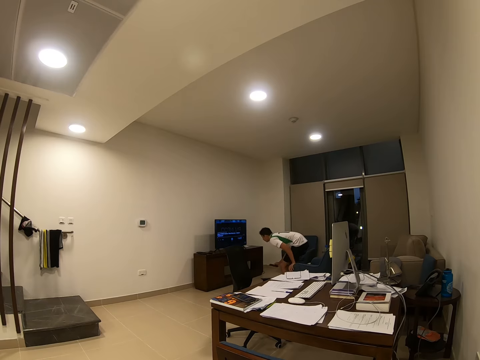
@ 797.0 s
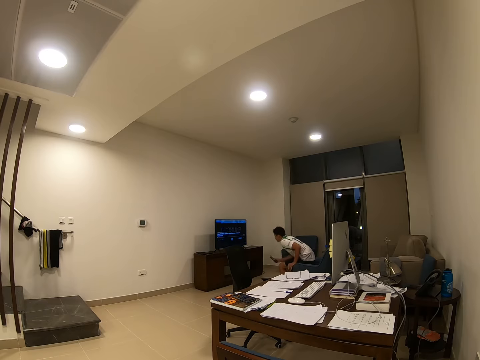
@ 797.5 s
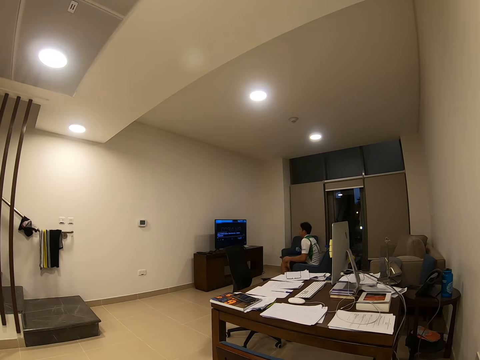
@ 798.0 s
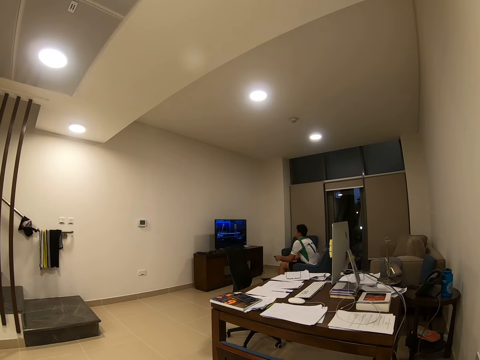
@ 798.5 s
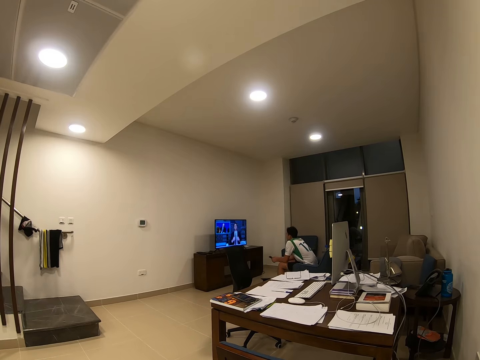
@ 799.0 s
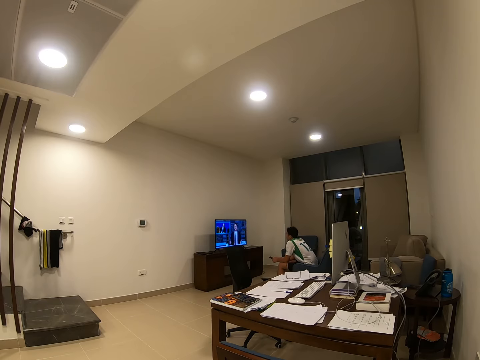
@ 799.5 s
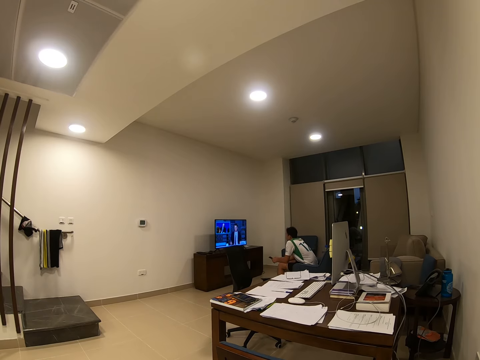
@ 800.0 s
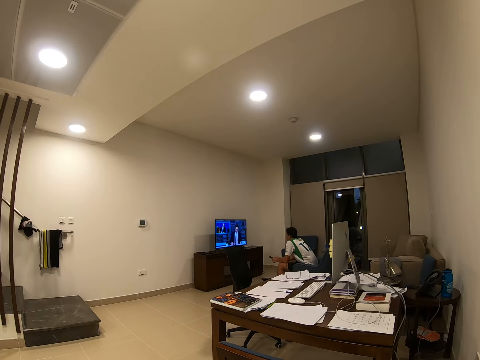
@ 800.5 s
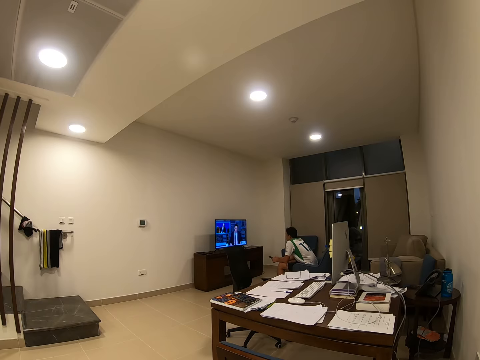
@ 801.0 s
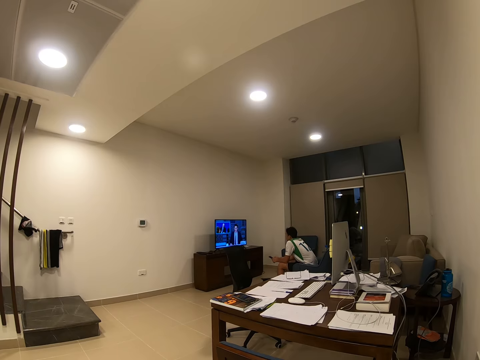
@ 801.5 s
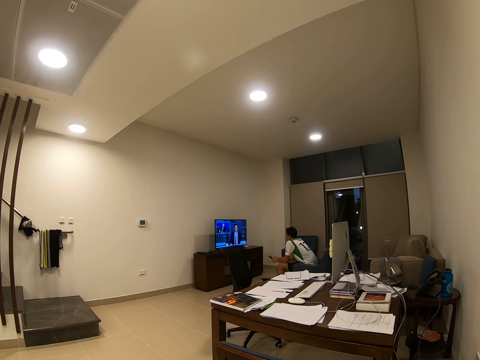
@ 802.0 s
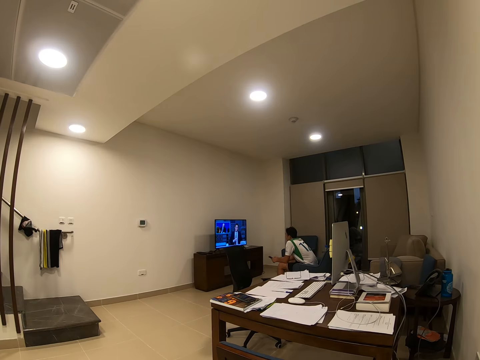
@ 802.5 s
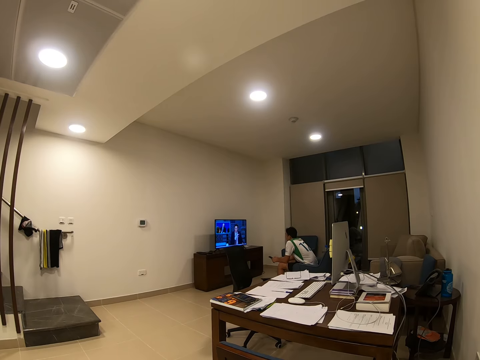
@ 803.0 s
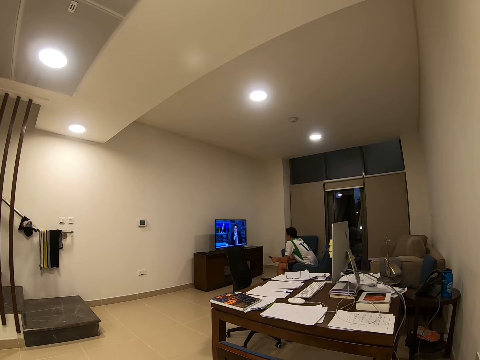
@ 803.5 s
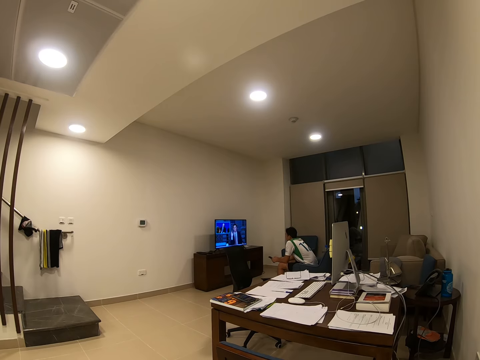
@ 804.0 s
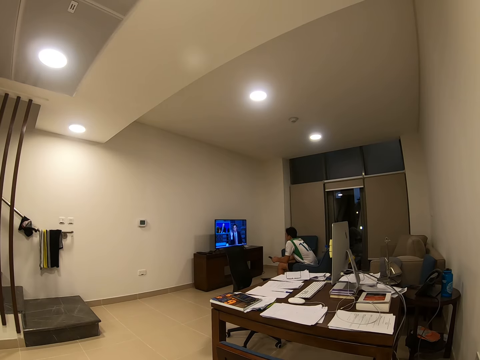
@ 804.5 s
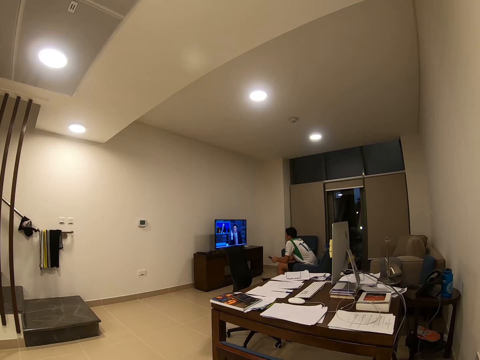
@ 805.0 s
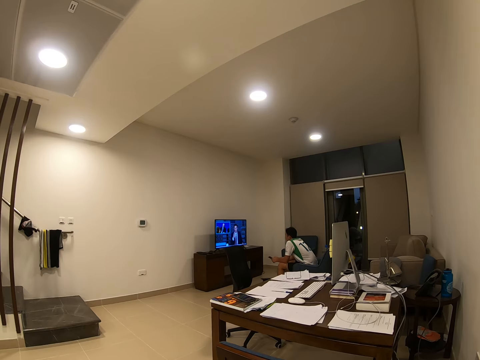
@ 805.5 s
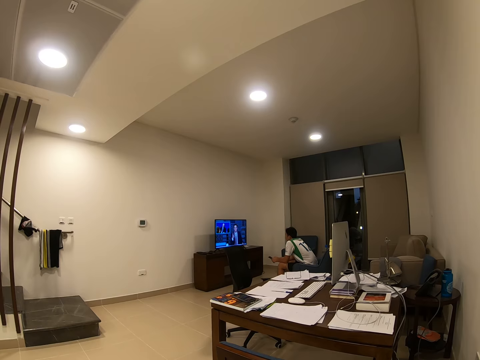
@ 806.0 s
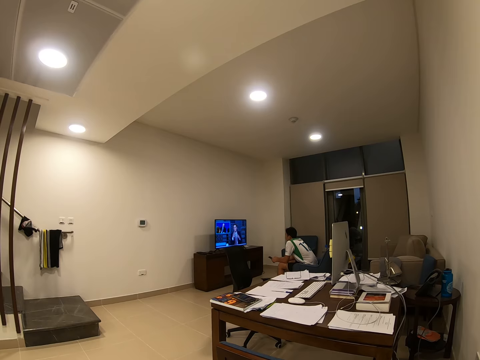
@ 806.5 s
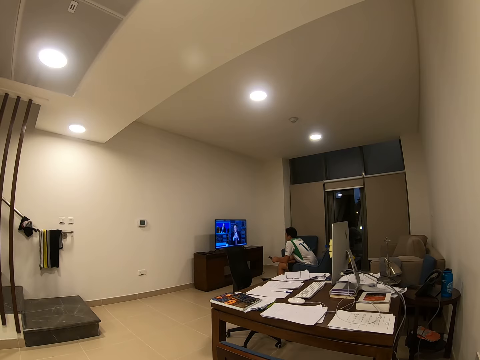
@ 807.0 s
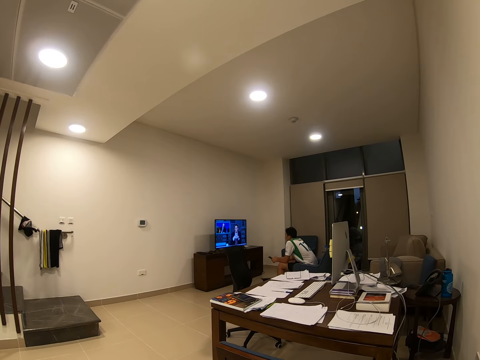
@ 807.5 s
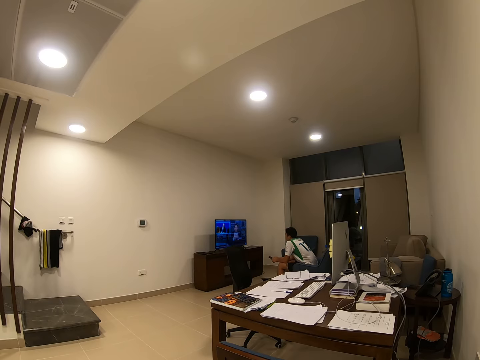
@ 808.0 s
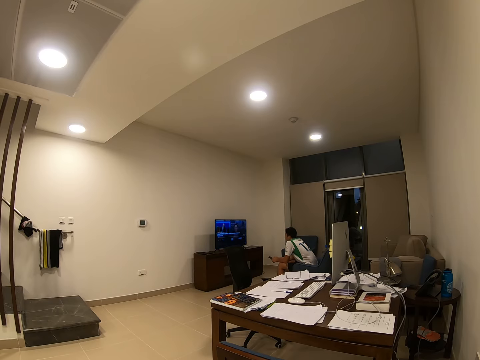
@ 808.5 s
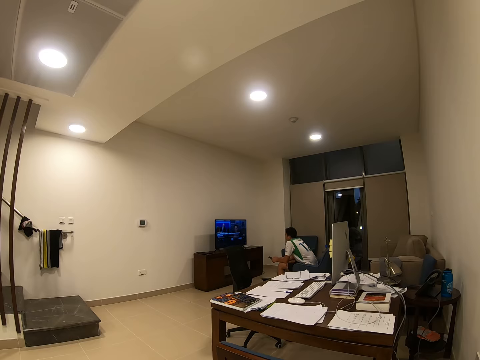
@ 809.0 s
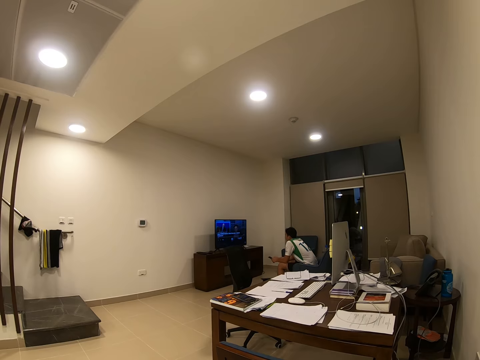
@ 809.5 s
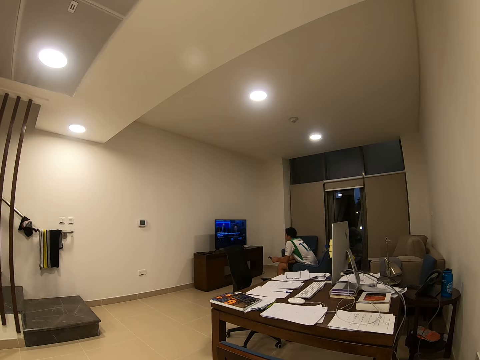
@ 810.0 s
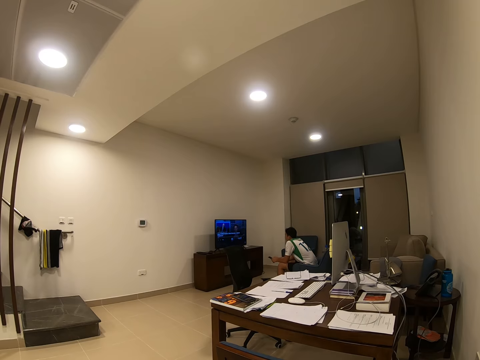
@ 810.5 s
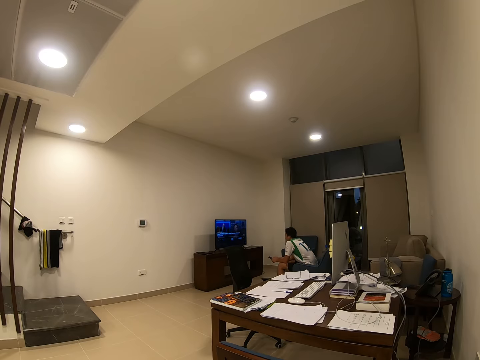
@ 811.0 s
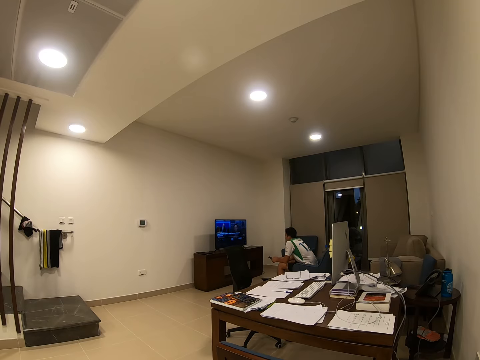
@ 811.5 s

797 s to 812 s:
The camera wearer sits on the chair. A man sits down. The man stares at the television. The camera wearer uses the remote.

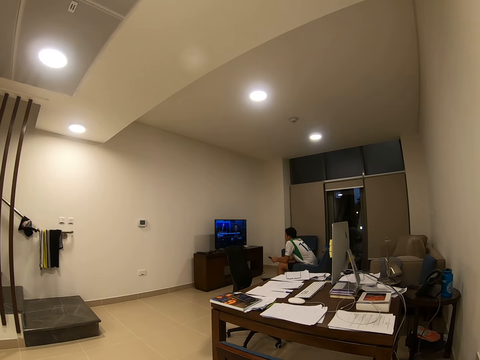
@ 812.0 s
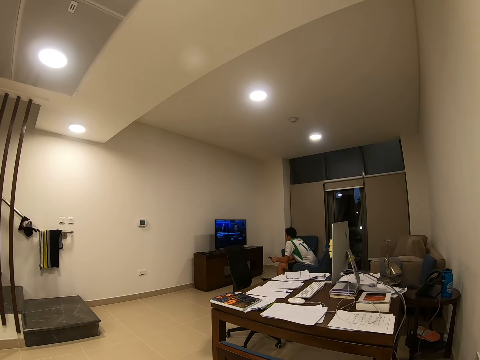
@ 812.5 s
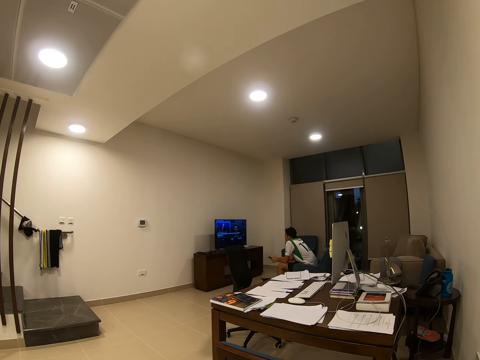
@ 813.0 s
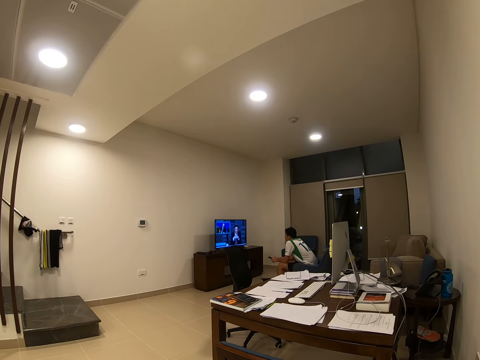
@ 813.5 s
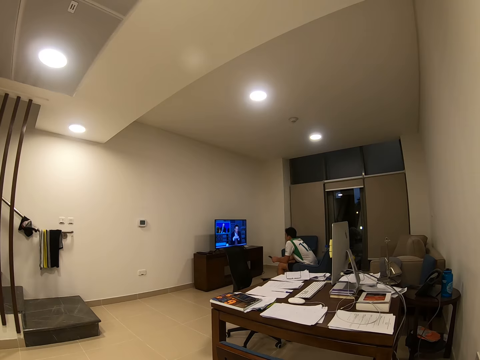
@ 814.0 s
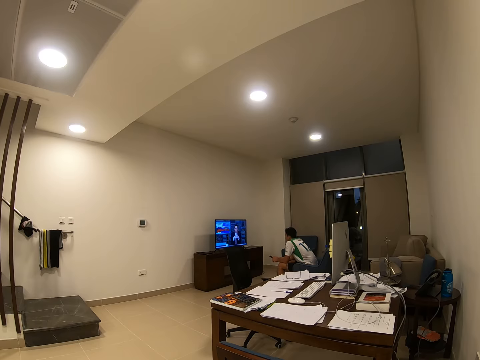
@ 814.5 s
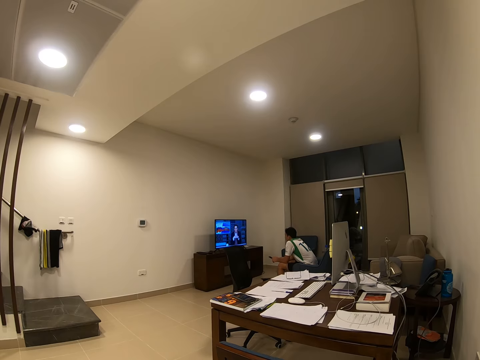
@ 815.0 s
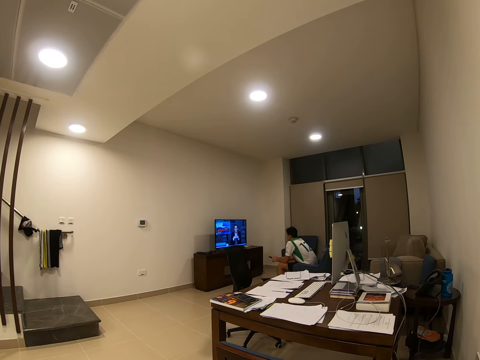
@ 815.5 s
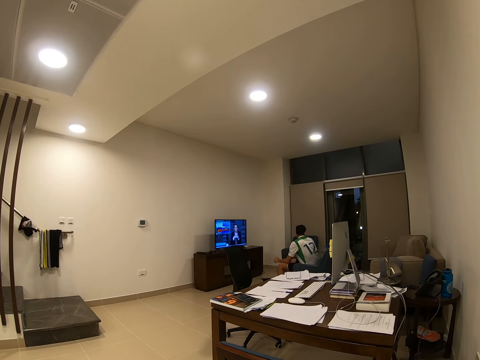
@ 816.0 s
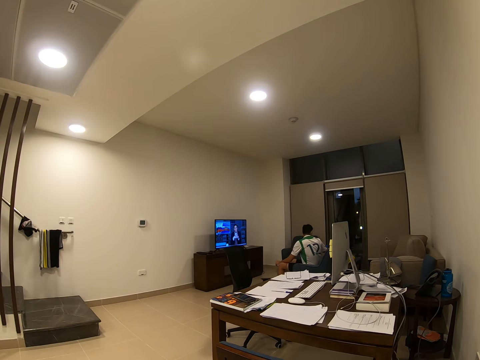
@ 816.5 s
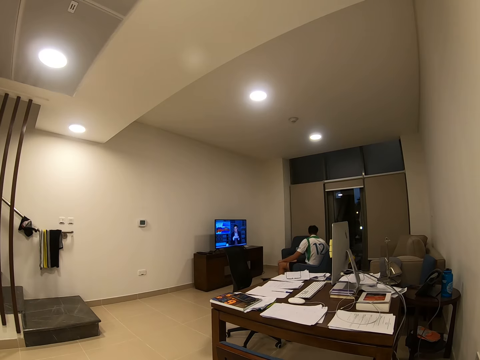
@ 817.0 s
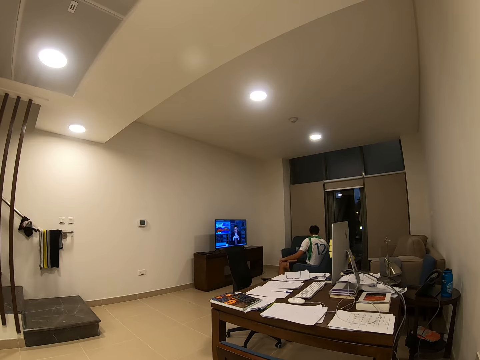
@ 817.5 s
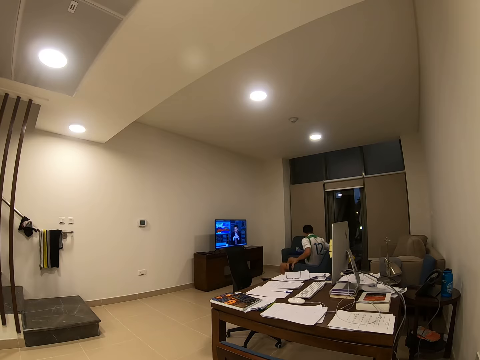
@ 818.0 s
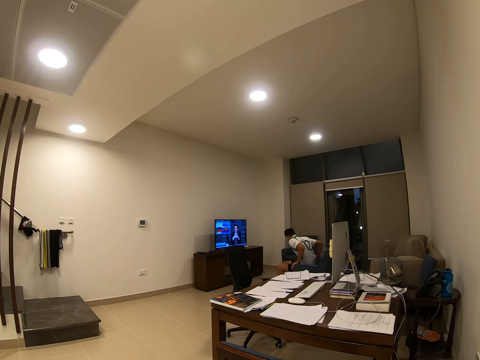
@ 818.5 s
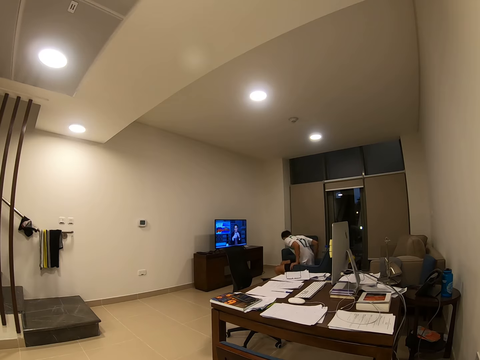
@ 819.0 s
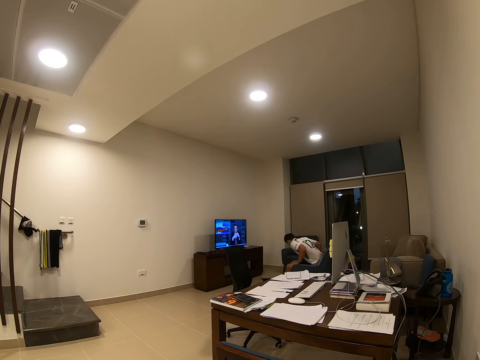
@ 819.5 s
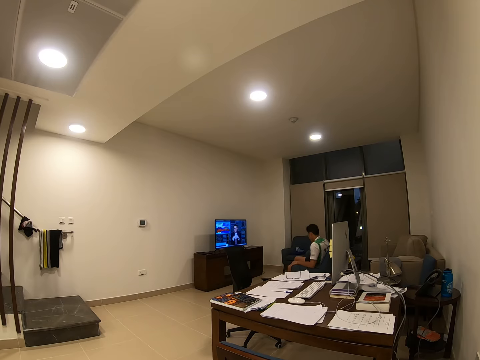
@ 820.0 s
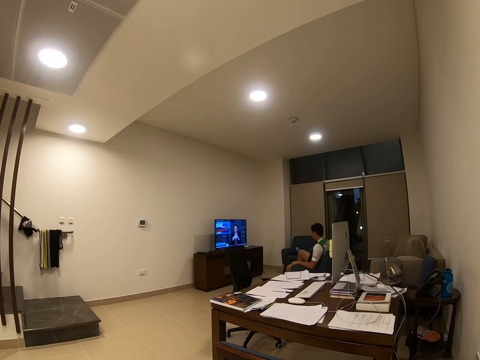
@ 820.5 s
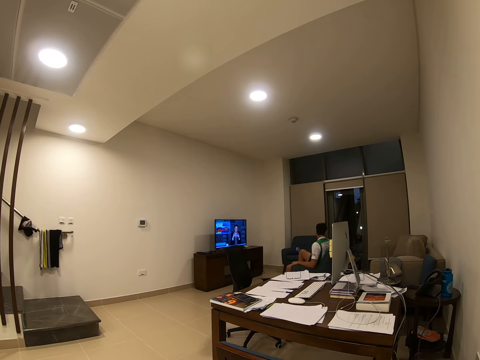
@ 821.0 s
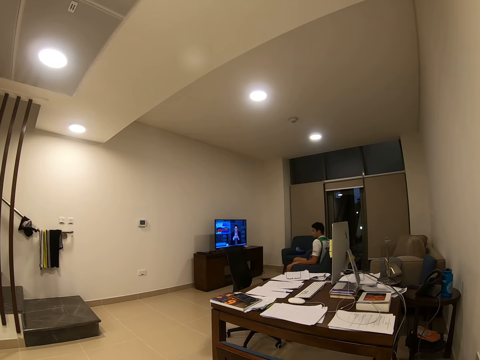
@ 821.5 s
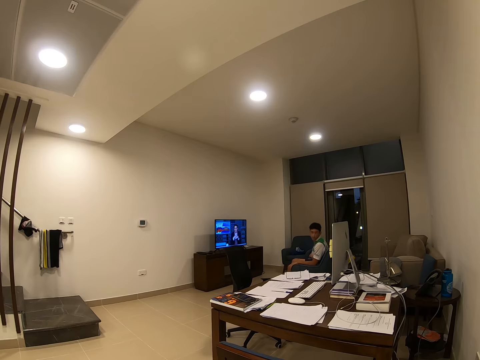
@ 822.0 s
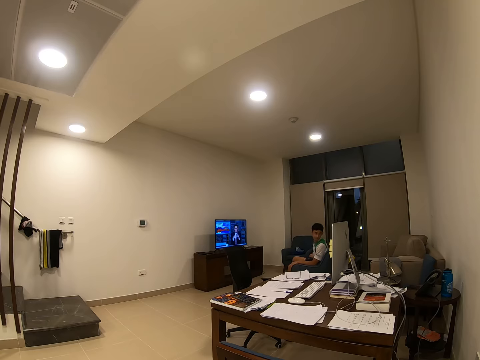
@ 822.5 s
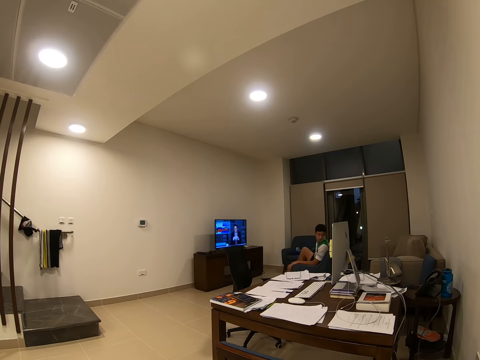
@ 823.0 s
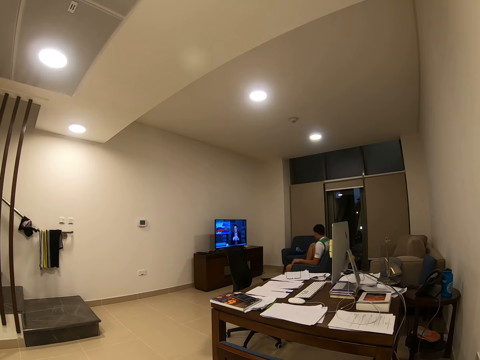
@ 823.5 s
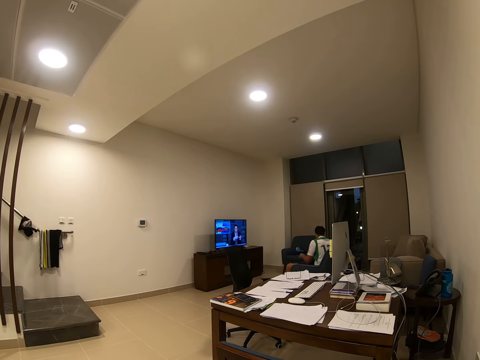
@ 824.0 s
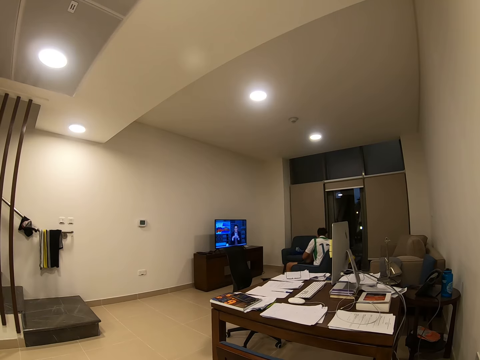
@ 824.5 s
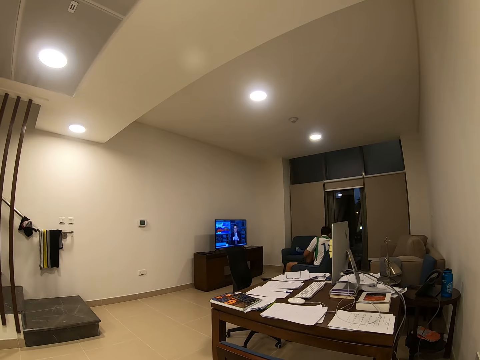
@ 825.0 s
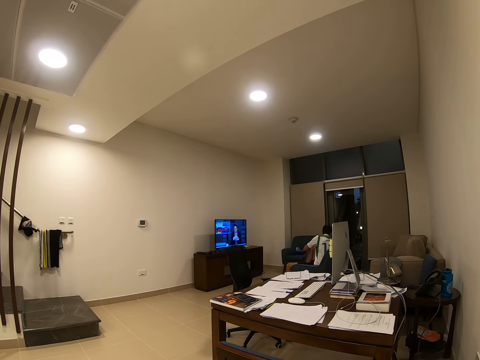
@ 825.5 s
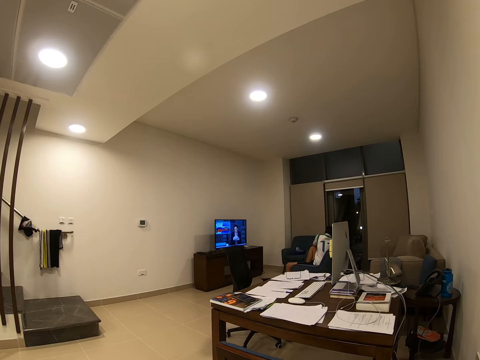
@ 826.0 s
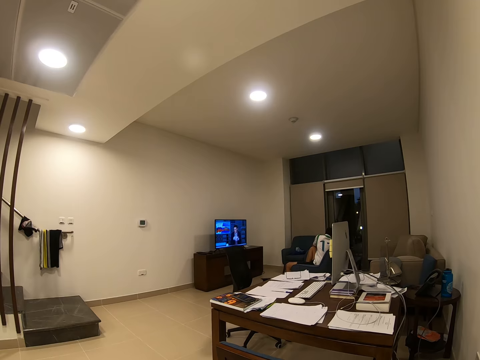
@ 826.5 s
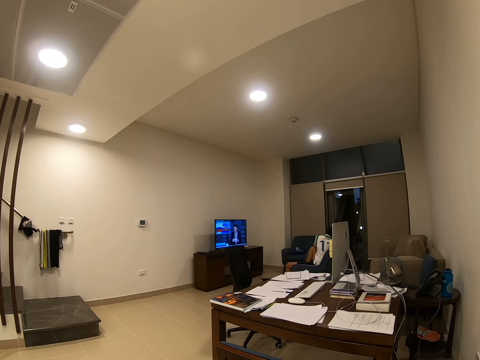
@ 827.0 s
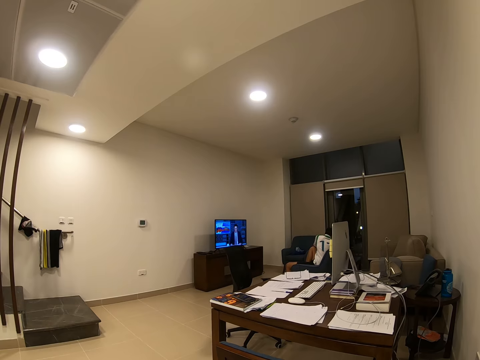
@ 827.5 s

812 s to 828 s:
The camera wearer drops the remote. They look back. A man turns towards the table.
